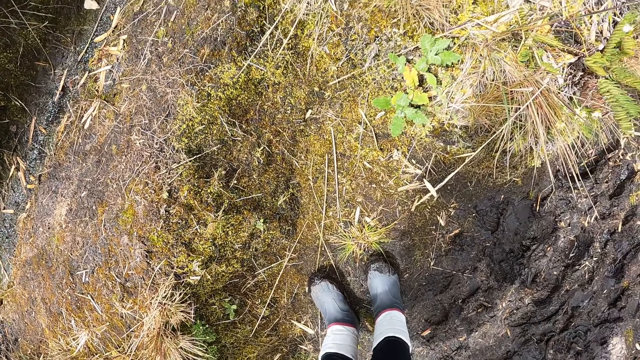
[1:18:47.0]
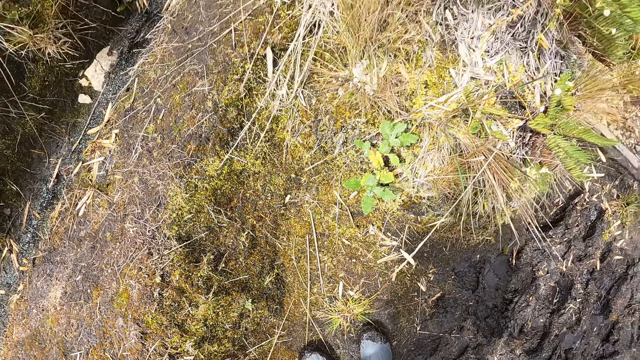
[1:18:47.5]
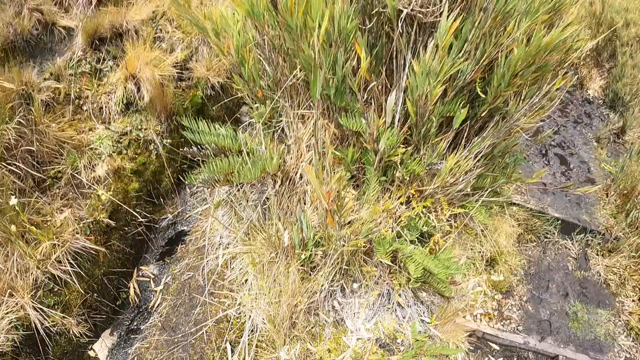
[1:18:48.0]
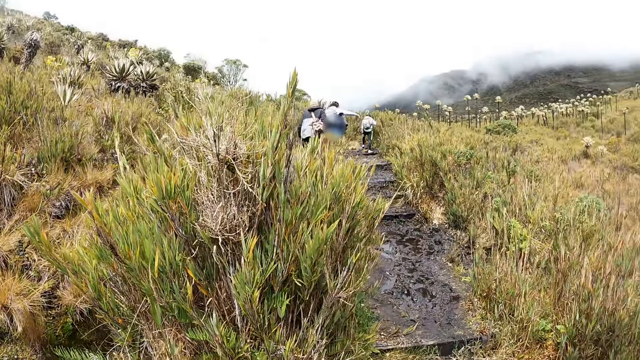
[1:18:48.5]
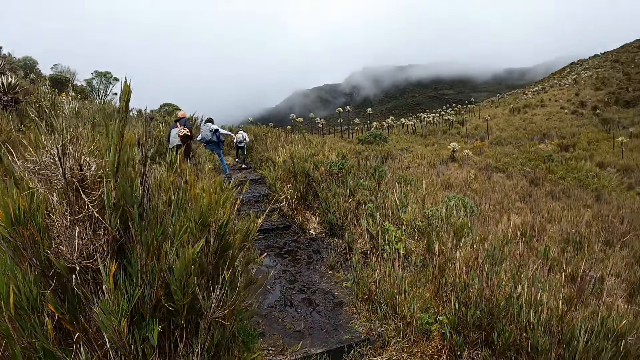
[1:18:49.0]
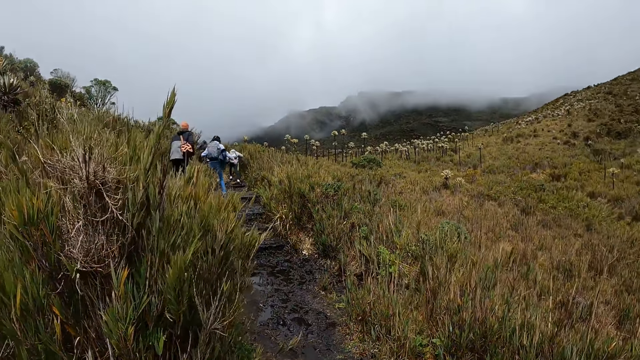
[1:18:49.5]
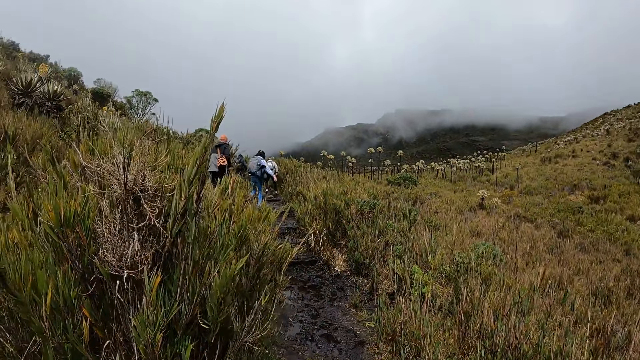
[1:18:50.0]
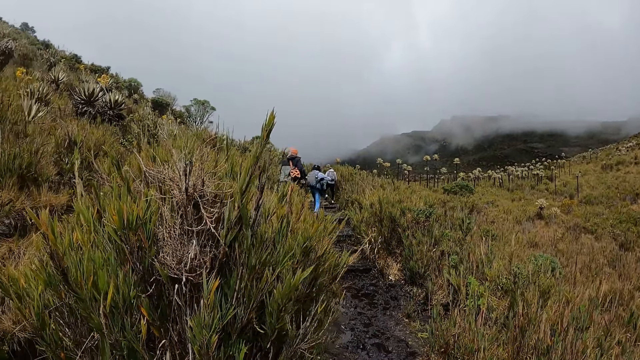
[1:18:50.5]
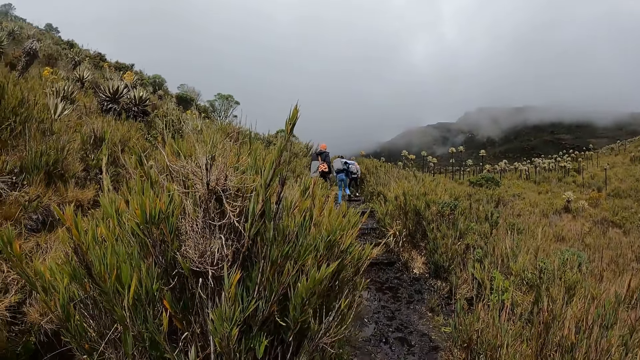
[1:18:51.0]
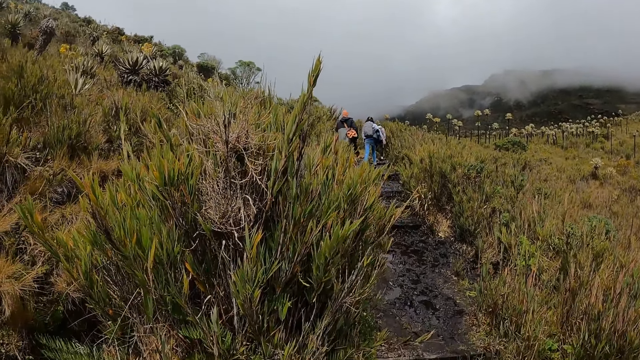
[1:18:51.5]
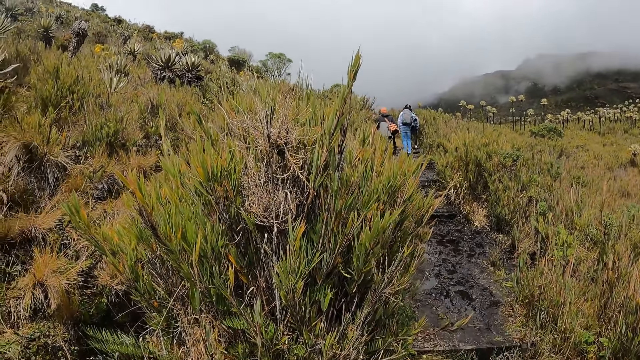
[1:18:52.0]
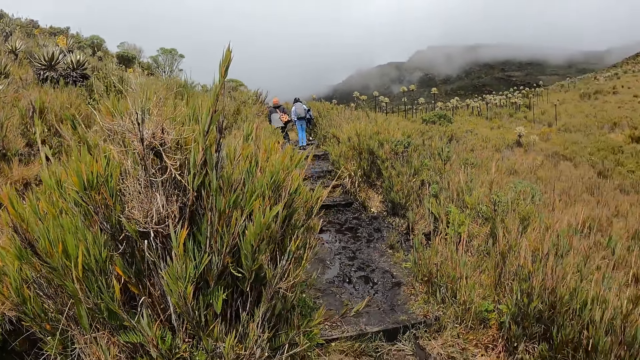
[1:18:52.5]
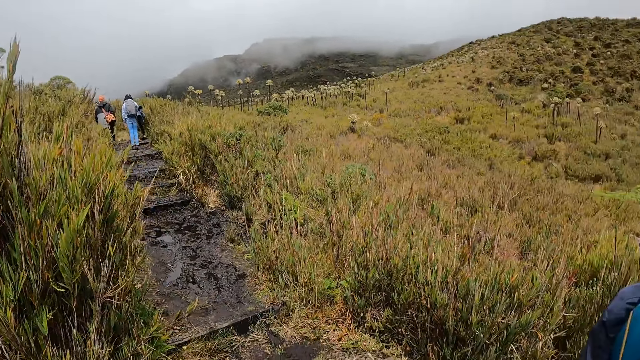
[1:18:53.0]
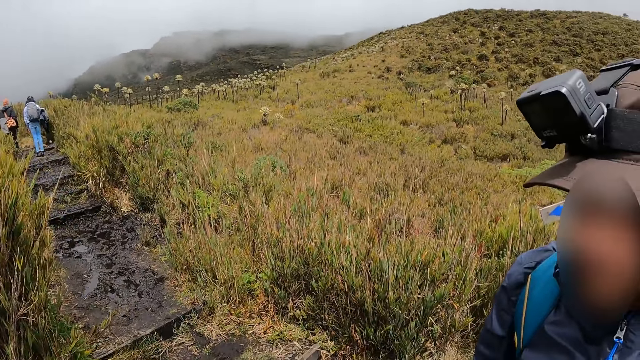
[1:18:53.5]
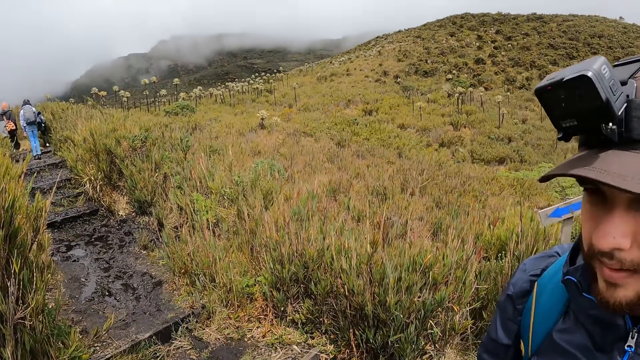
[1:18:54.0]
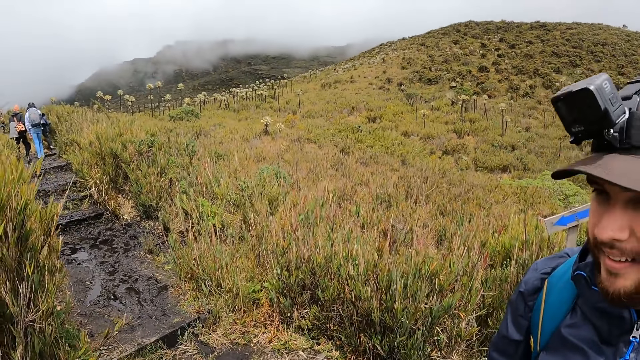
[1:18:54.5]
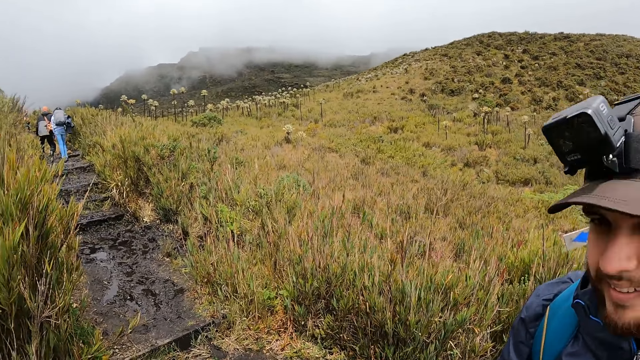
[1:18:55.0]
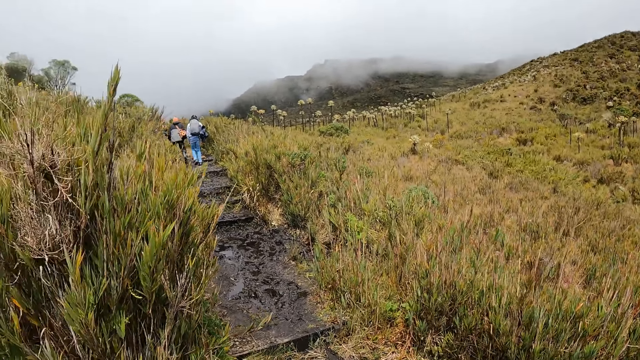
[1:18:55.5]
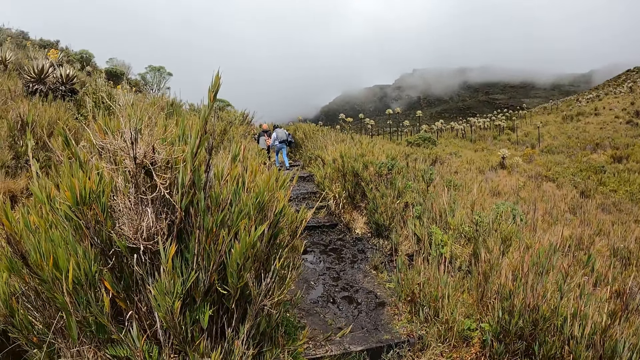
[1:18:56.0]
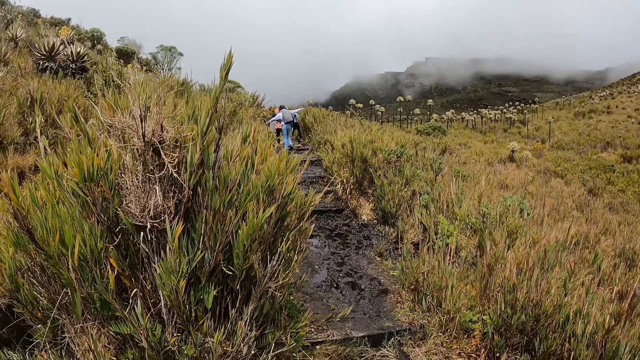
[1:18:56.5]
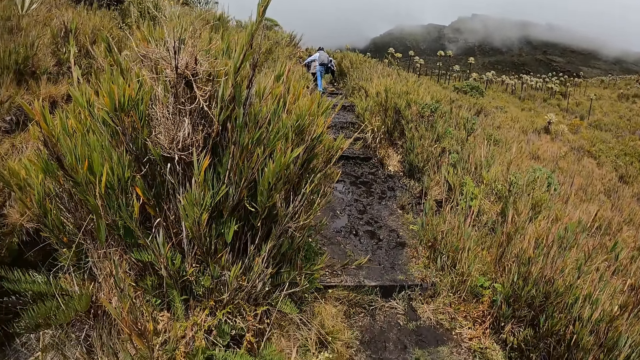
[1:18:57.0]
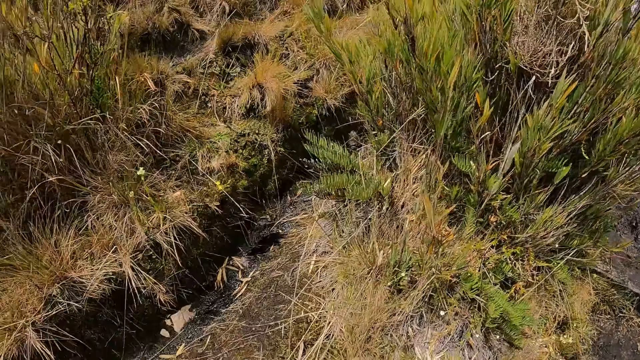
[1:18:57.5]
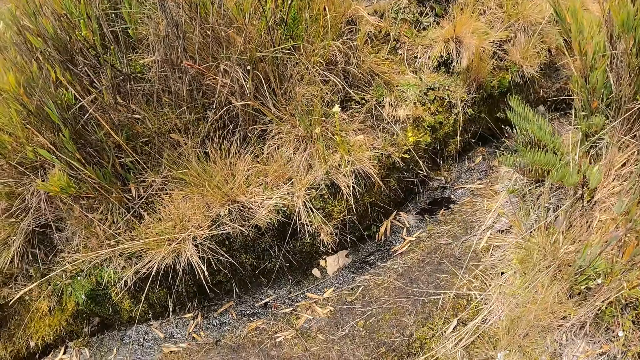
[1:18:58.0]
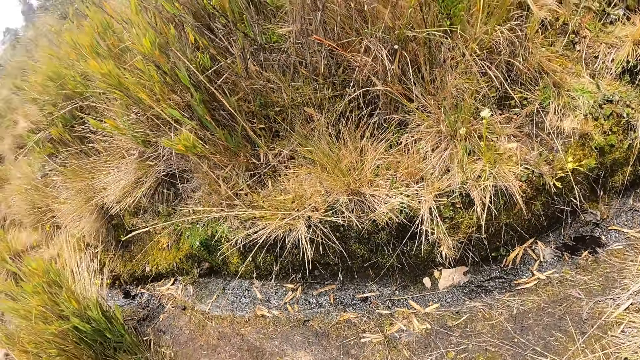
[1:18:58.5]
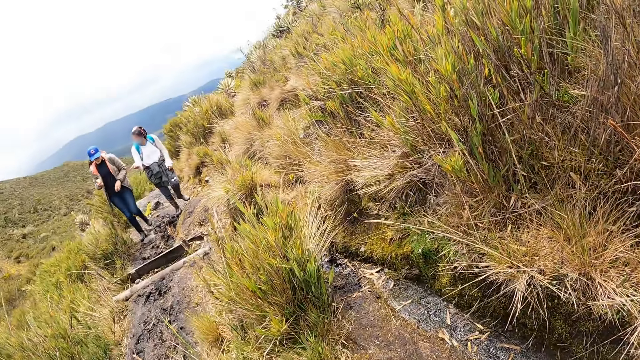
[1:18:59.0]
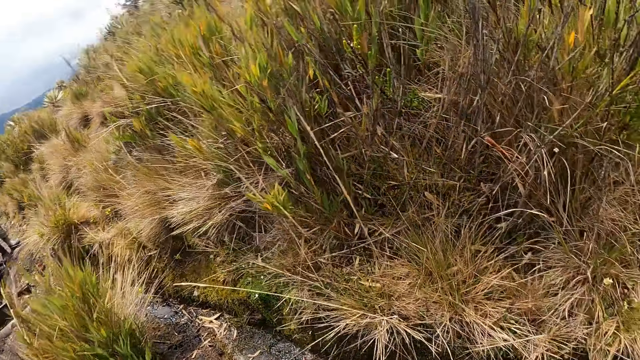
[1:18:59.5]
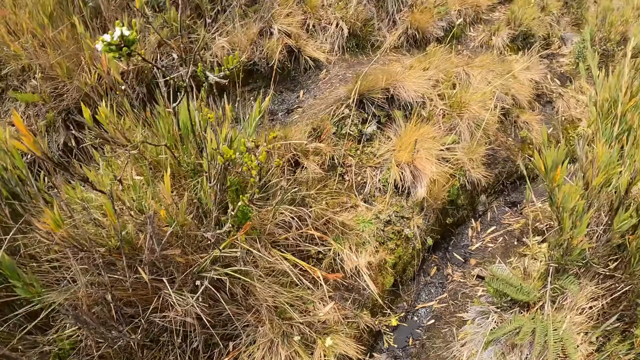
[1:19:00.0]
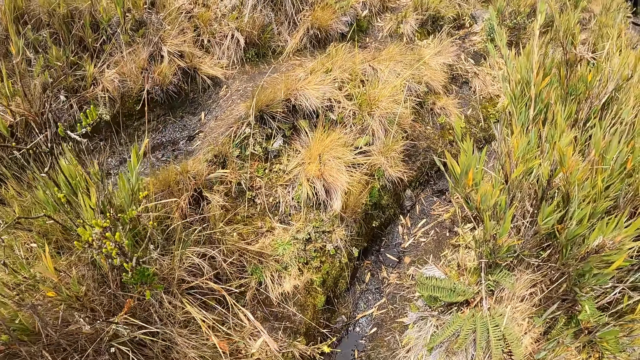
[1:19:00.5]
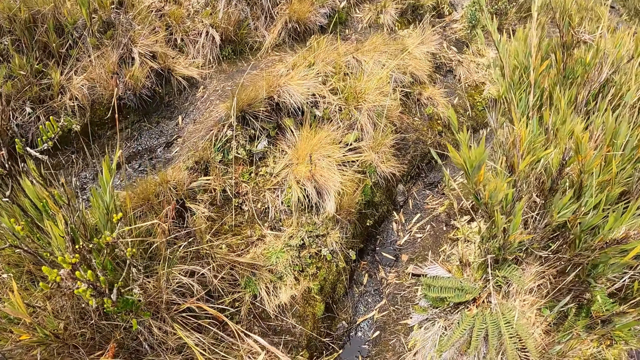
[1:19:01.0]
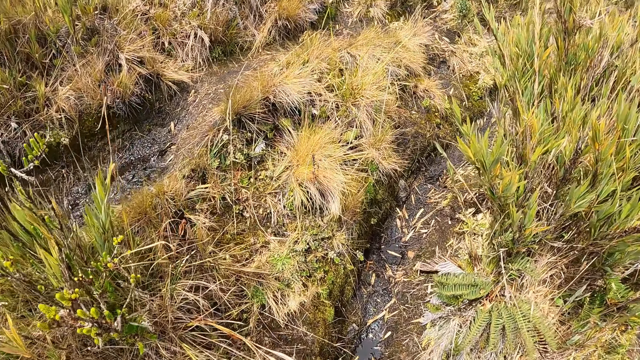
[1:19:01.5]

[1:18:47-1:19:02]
A man nods his head. The camera wearer communicates to the man. They look around.

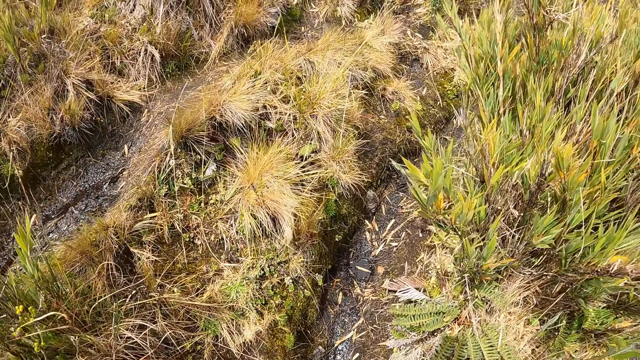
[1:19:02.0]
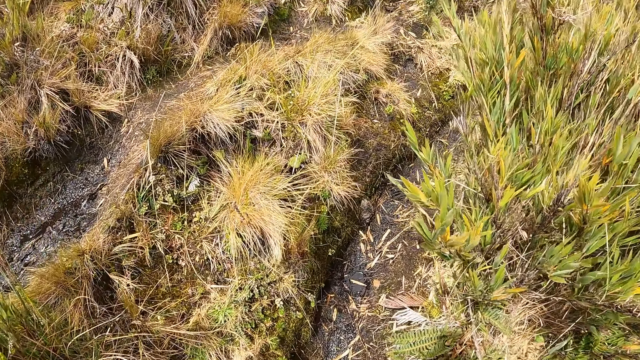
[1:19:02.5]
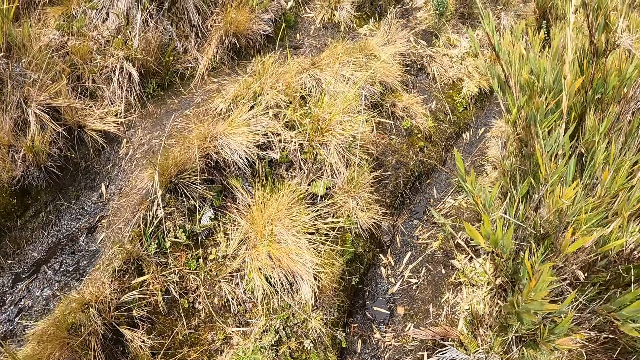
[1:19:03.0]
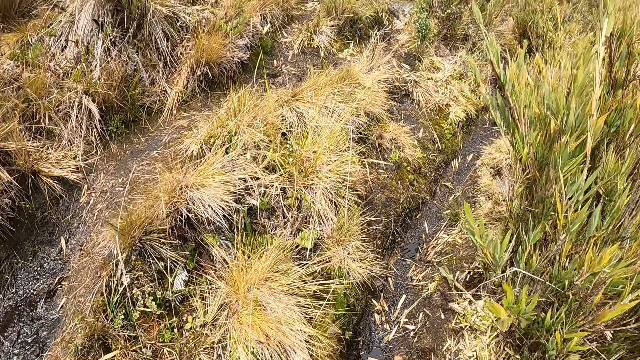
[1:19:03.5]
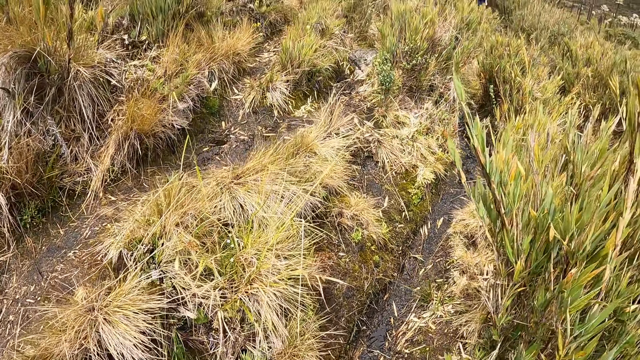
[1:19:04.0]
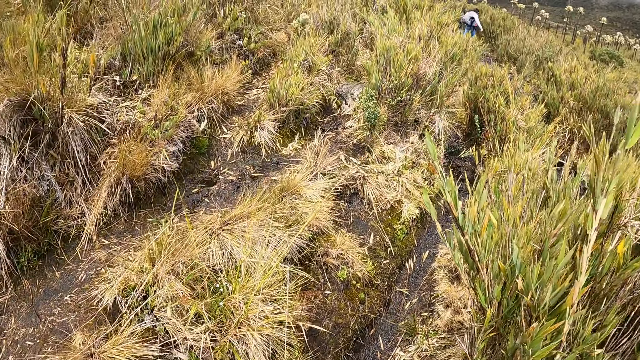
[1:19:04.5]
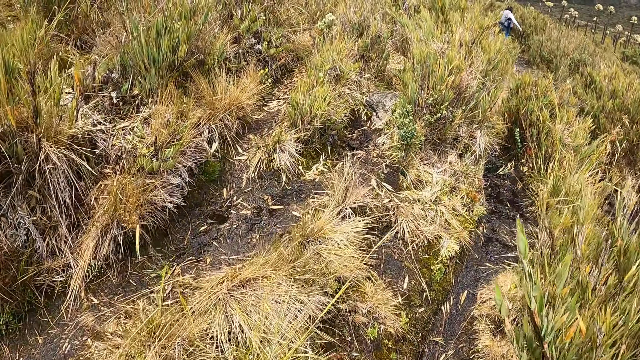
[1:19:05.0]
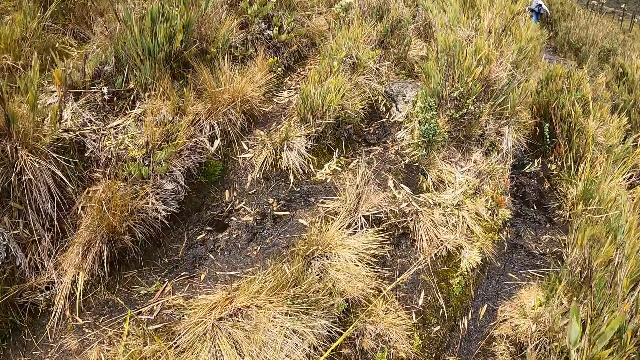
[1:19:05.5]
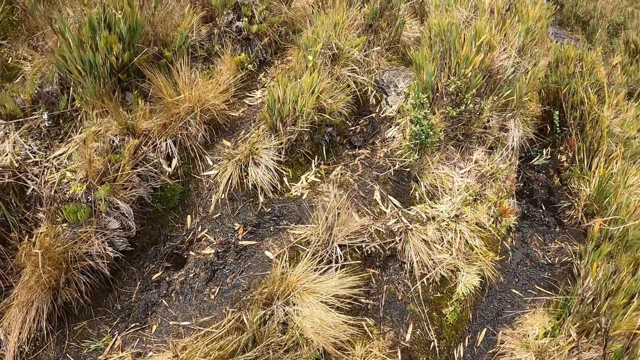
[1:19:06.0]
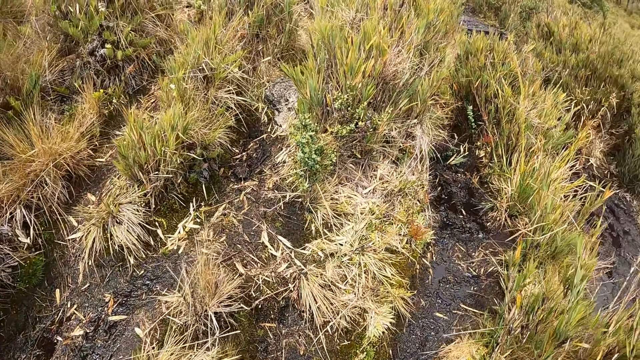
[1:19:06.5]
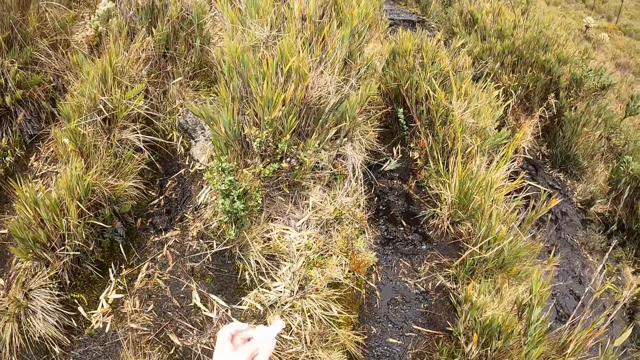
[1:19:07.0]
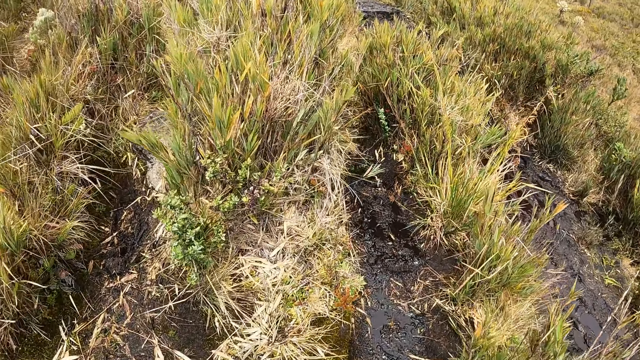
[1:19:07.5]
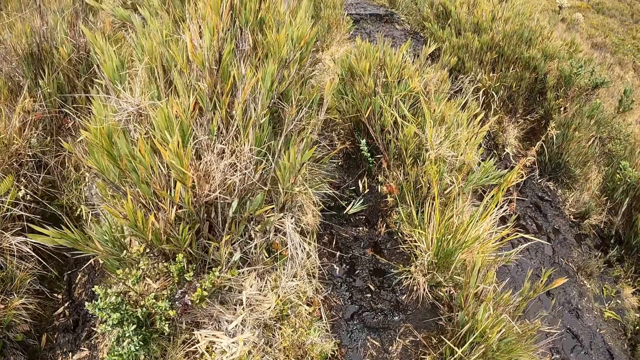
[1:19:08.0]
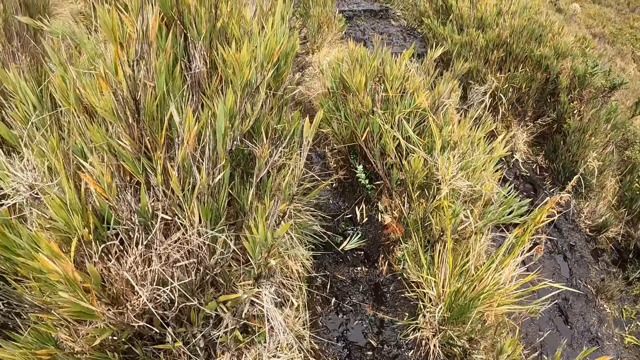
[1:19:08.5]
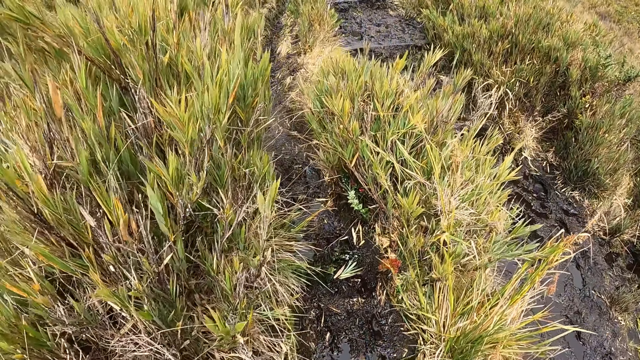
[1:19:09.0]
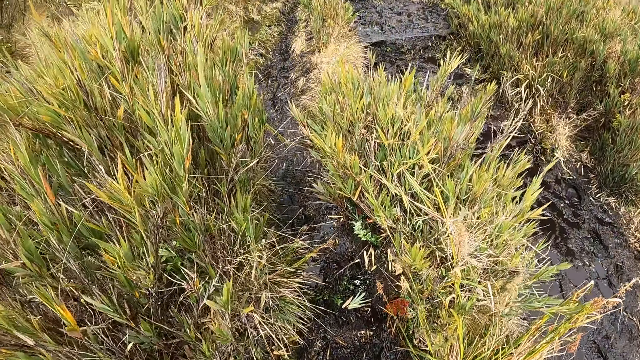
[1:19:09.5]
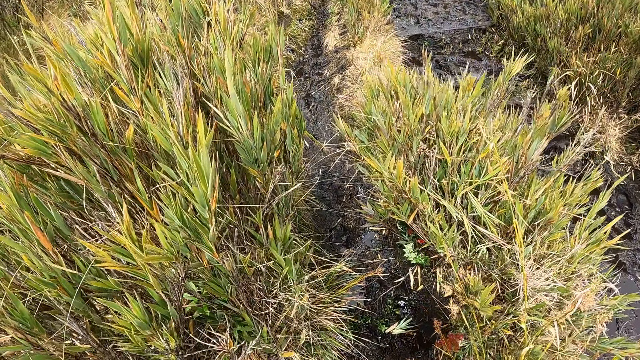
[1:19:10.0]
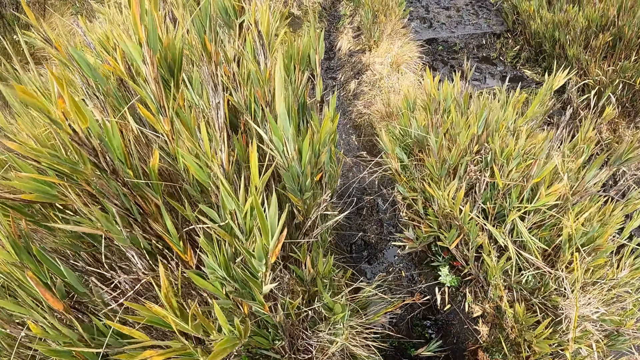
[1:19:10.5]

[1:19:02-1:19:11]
The camera wearer walks in the bush.
